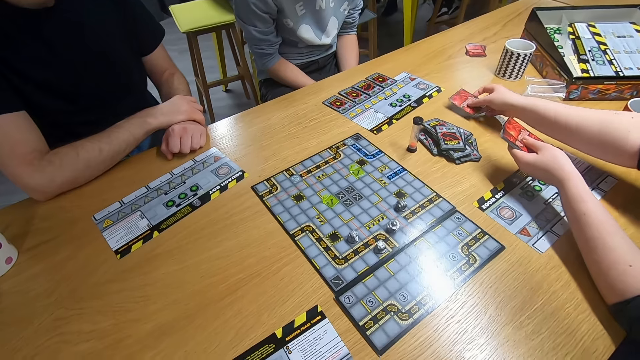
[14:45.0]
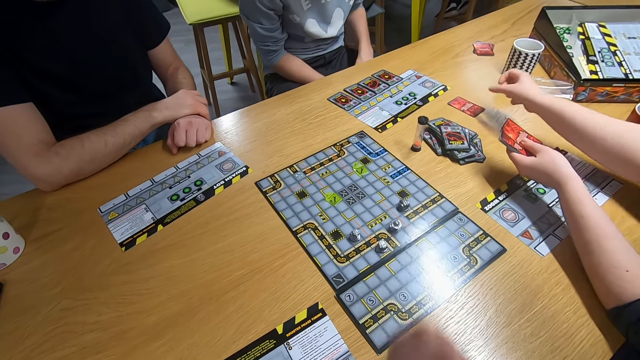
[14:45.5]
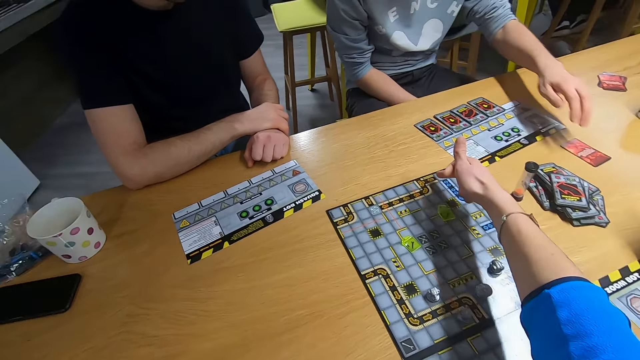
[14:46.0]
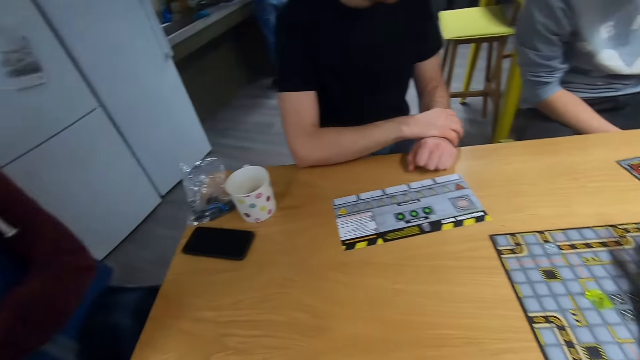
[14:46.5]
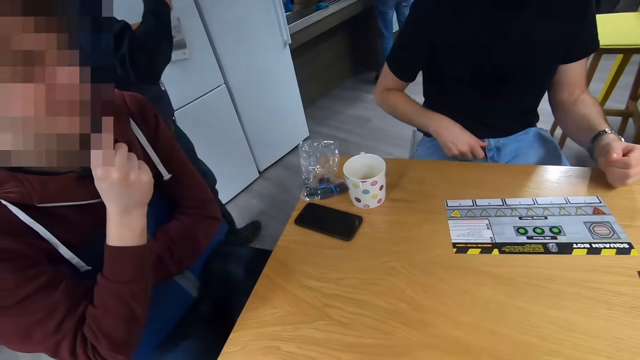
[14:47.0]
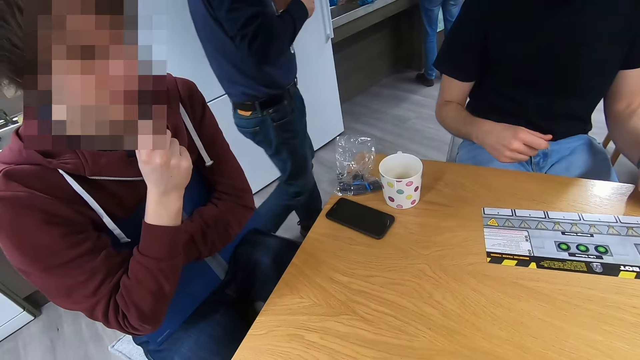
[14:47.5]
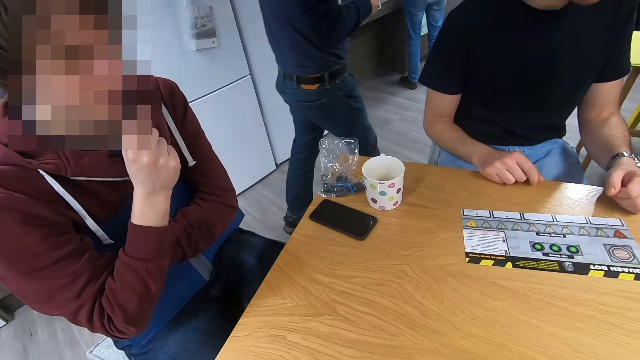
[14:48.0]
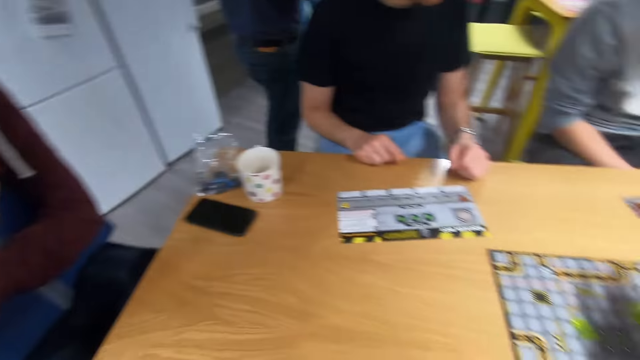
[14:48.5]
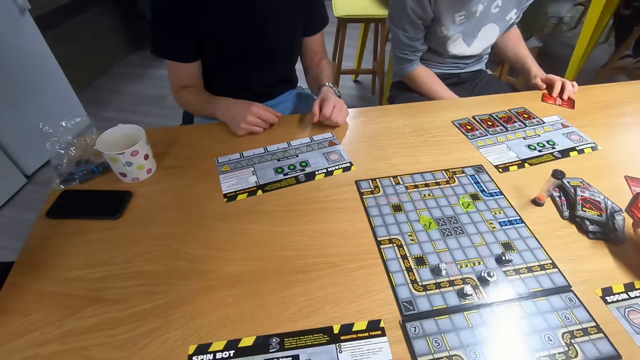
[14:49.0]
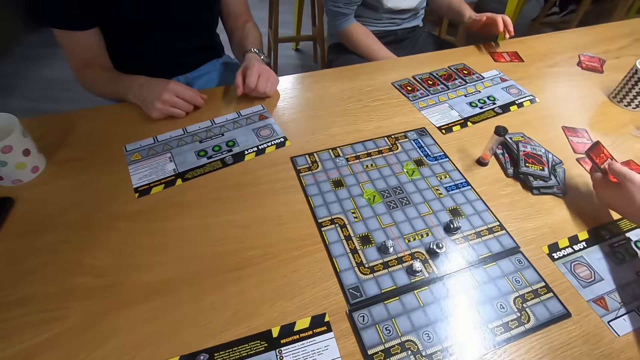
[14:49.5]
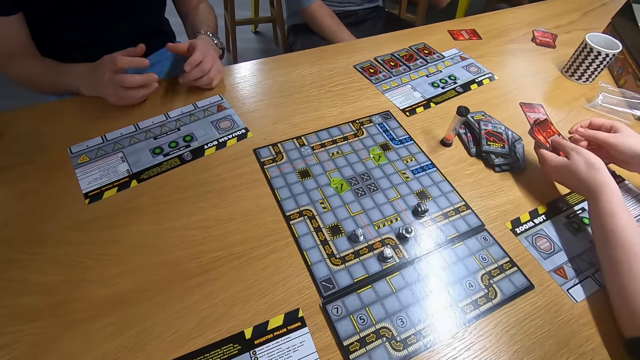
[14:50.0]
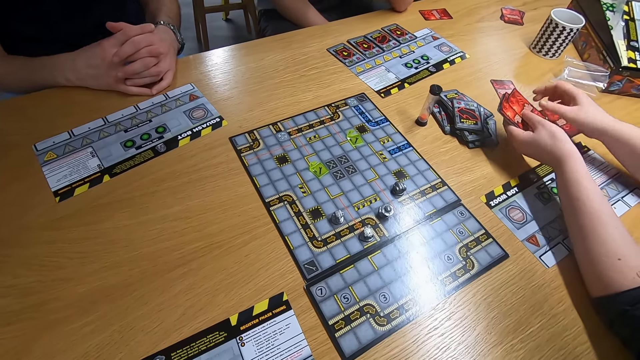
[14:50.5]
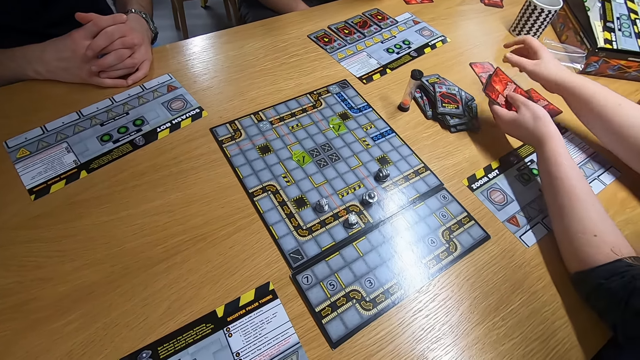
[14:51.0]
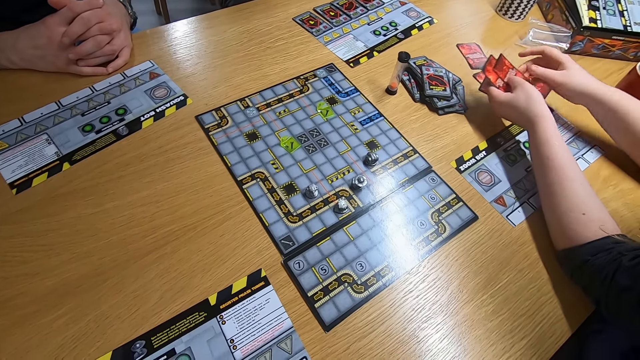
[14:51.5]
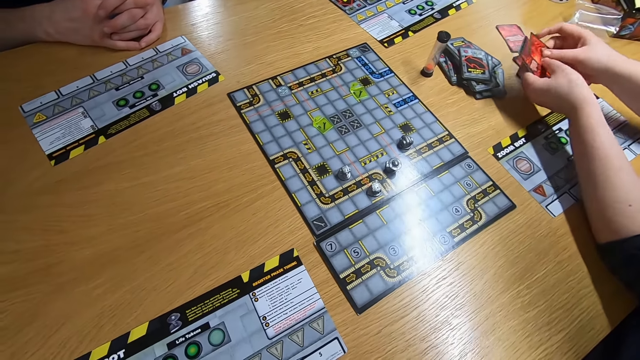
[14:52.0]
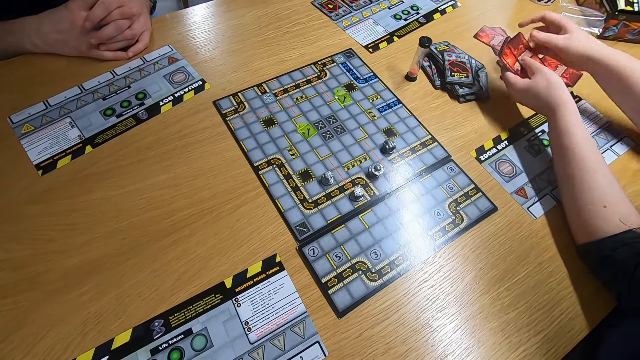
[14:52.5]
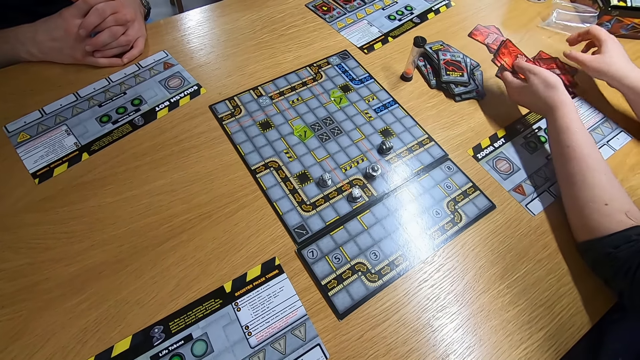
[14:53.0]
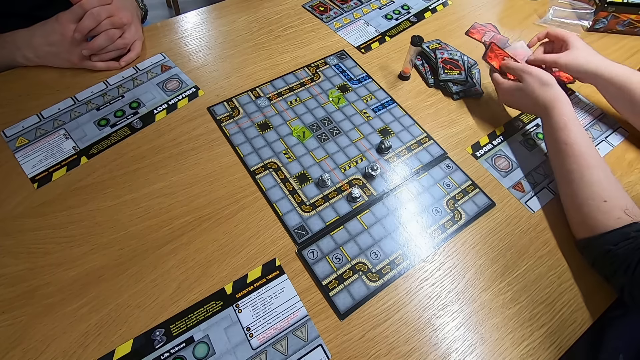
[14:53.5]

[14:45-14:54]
A man swings the right hand. The camera wearer swings the right hand. They stare at another man. They stare at the cards. A lady shuffles the cards.

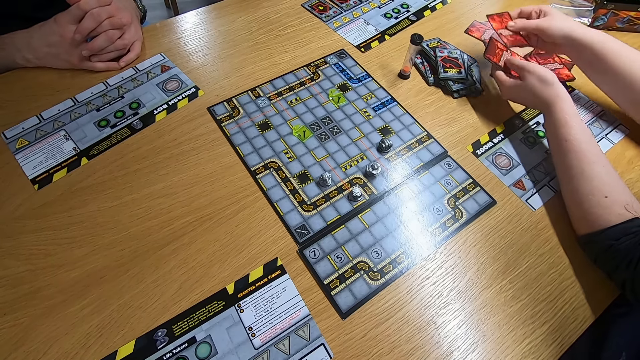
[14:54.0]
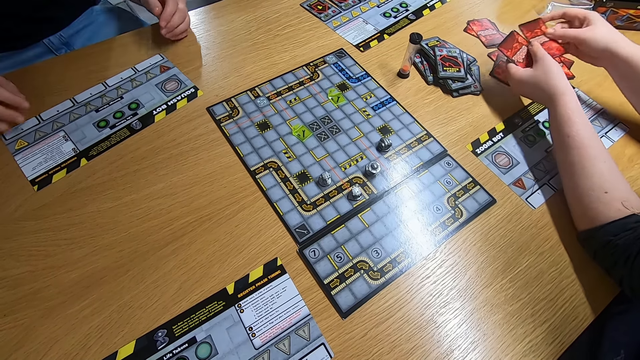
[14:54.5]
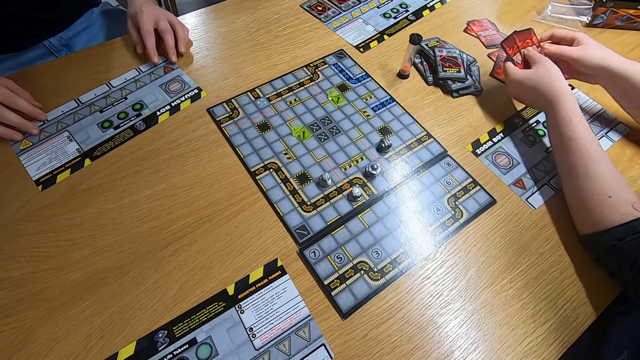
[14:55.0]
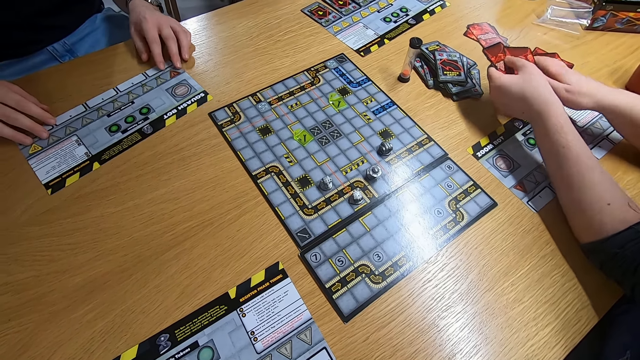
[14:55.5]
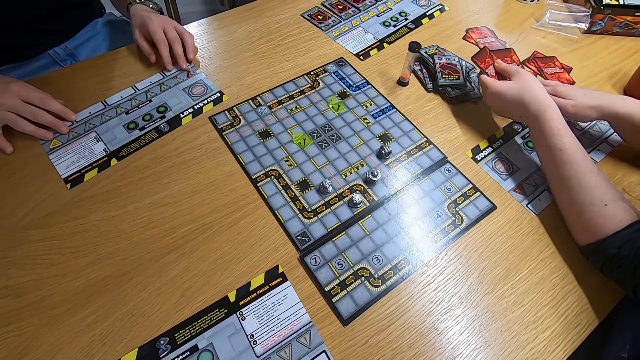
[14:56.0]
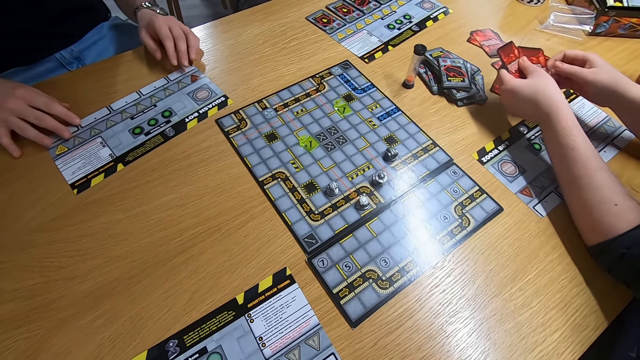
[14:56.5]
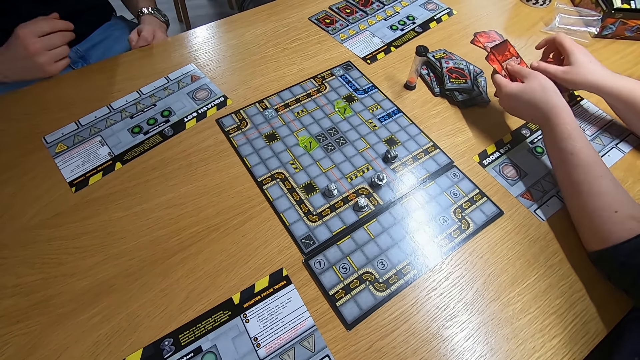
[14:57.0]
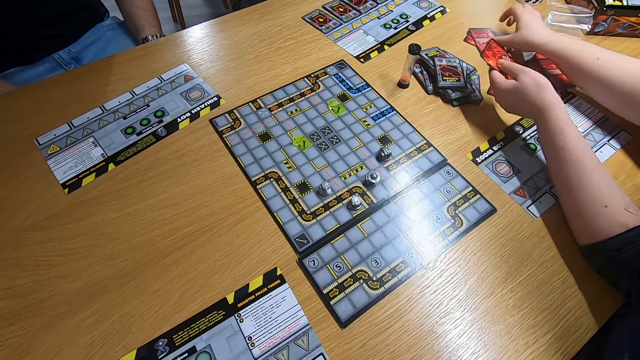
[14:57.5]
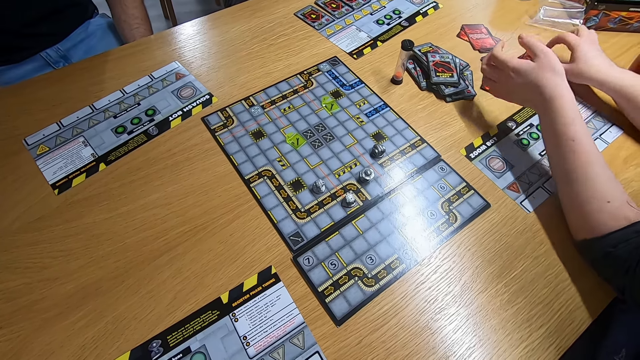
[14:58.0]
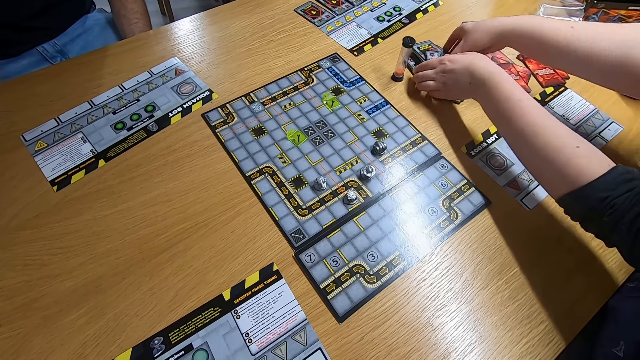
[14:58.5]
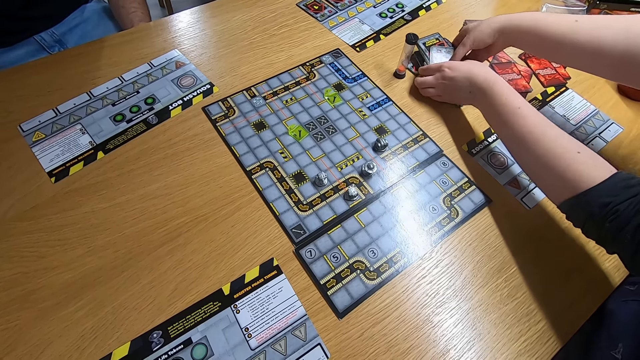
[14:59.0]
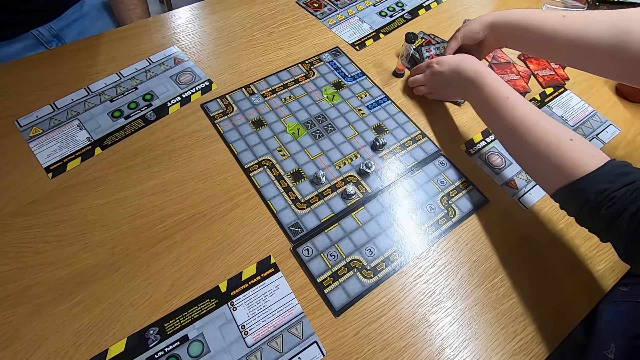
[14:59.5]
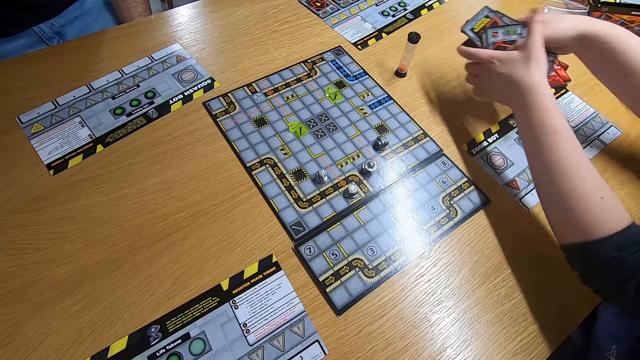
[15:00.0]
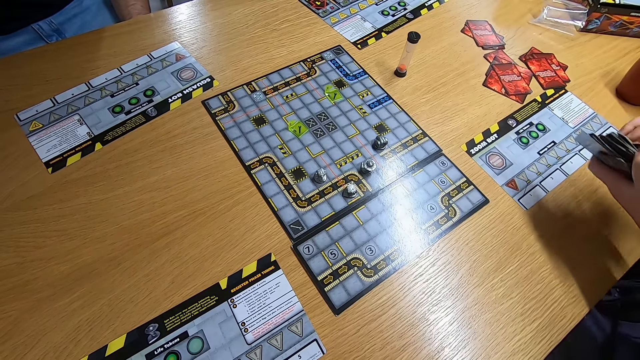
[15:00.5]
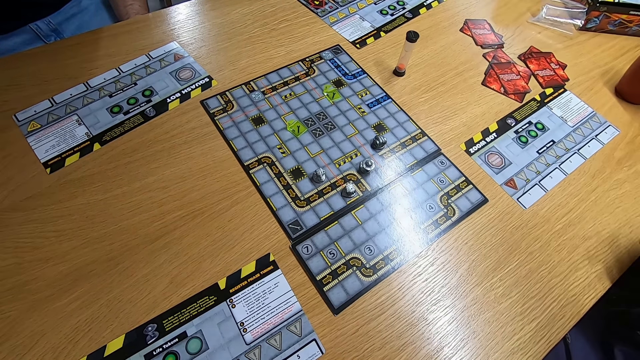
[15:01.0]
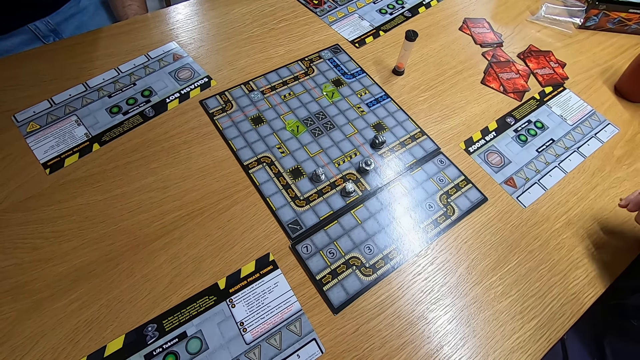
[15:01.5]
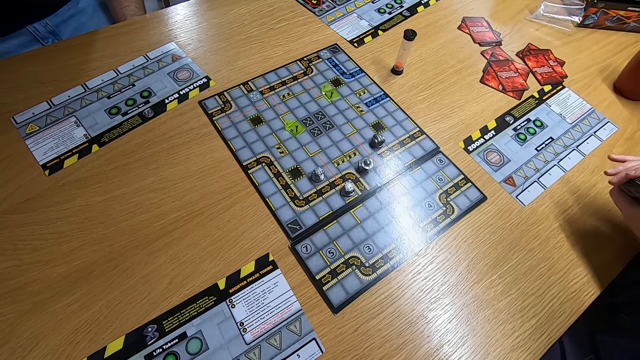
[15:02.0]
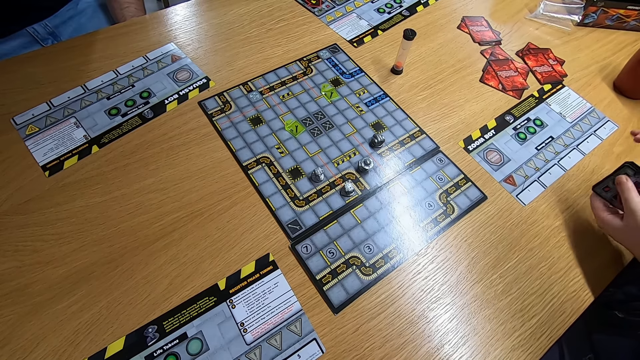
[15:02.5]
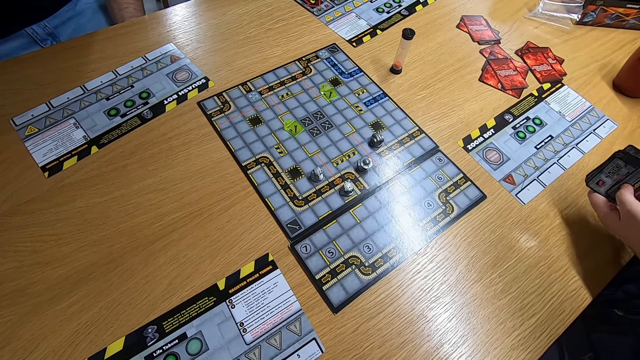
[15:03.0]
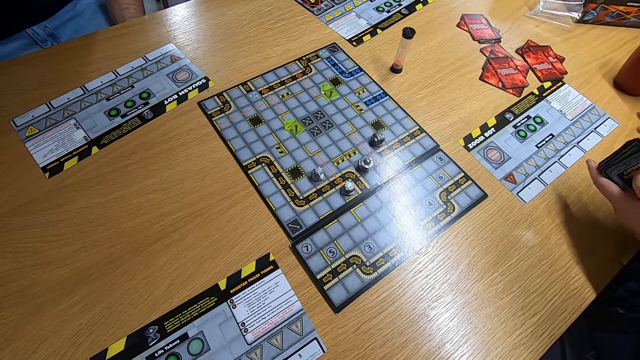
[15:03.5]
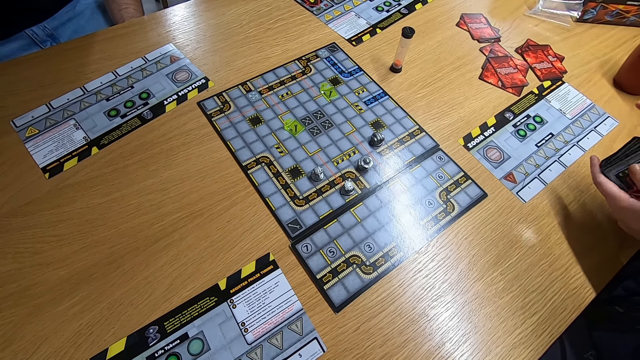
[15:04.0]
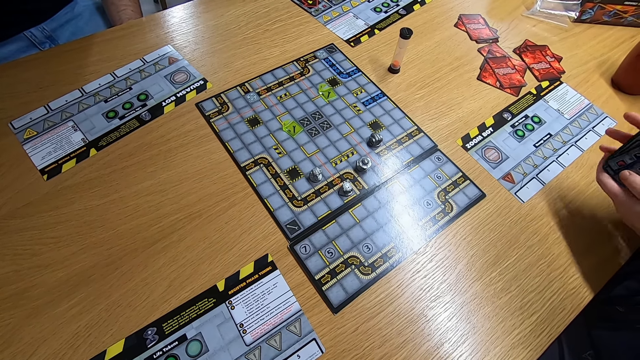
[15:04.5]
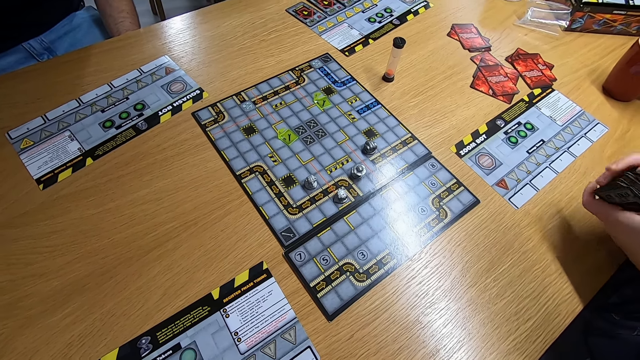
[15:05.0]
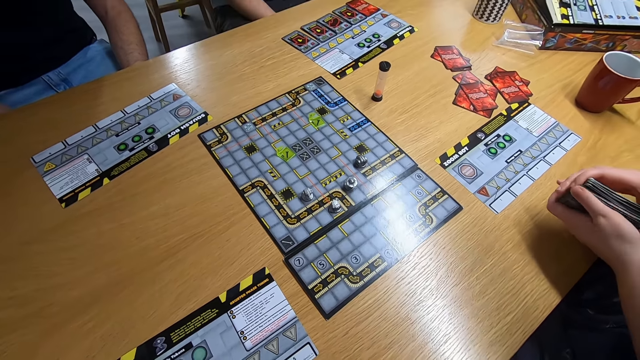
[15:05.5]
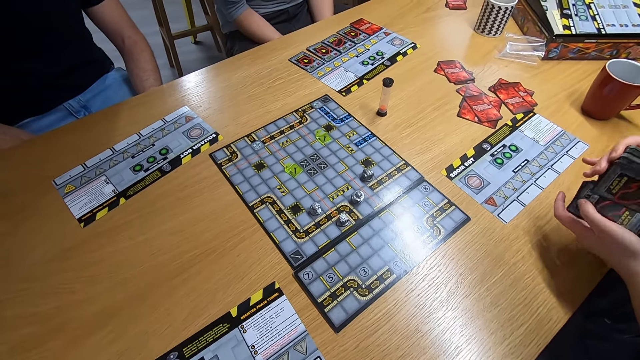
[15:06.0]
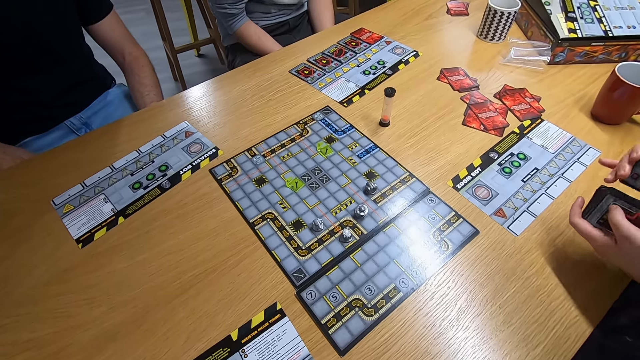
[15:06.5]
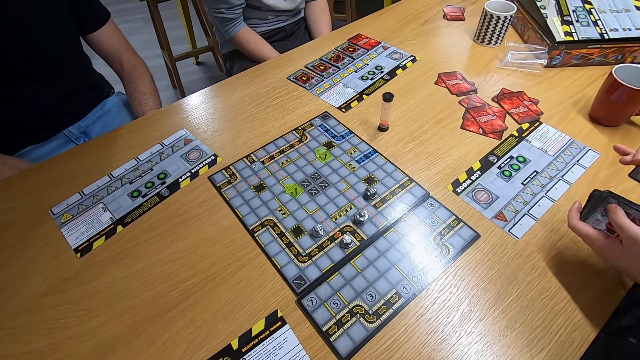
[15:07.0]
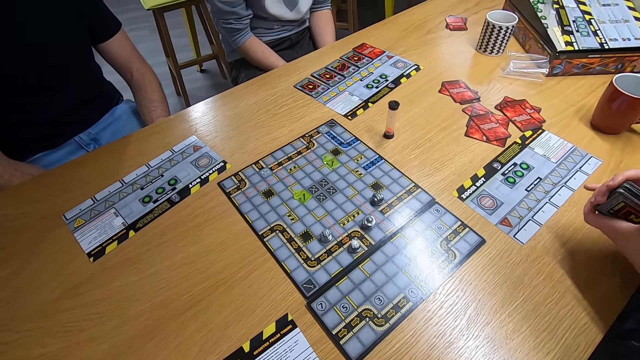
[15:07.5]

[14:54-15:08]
A man touches the board game. A lady shuffles the cards. The lady picks the cards with both hands. The lady shuffles the cards.
